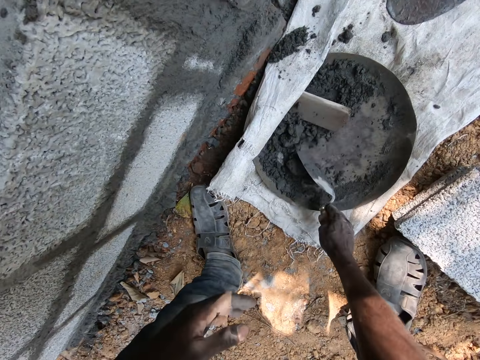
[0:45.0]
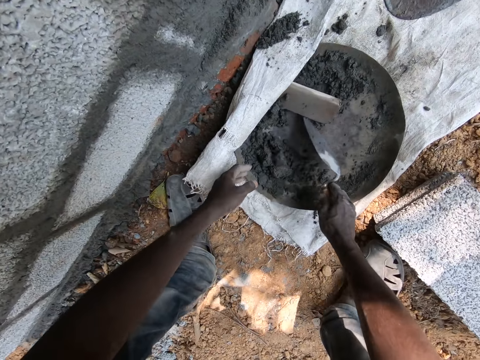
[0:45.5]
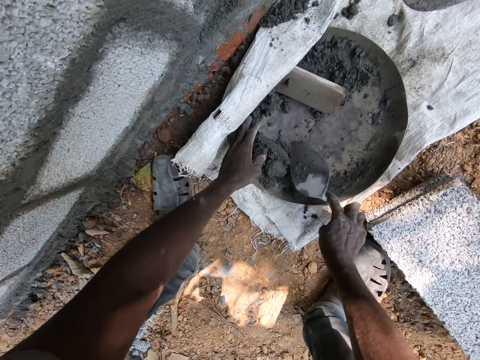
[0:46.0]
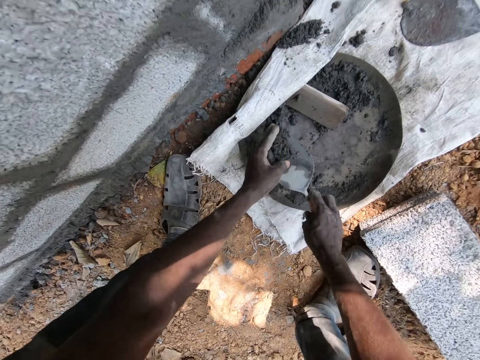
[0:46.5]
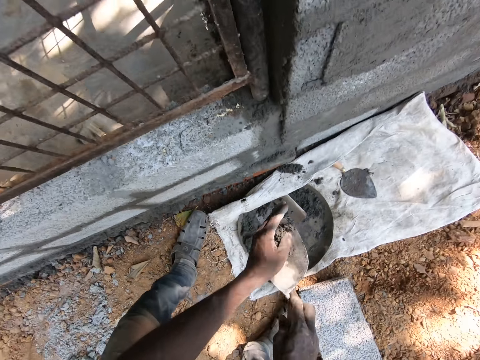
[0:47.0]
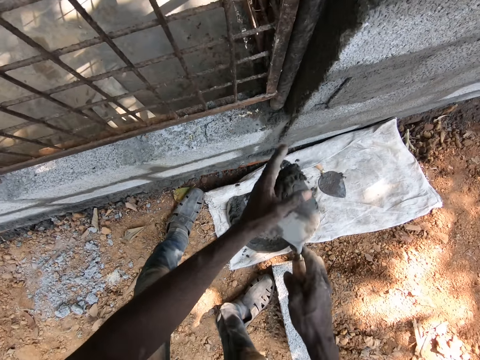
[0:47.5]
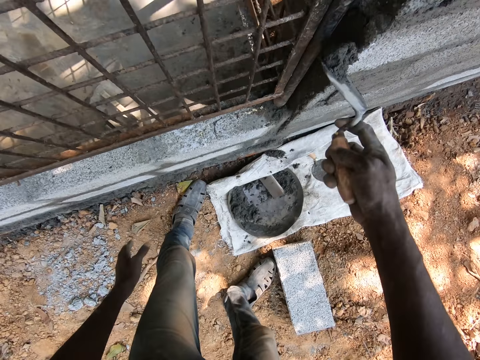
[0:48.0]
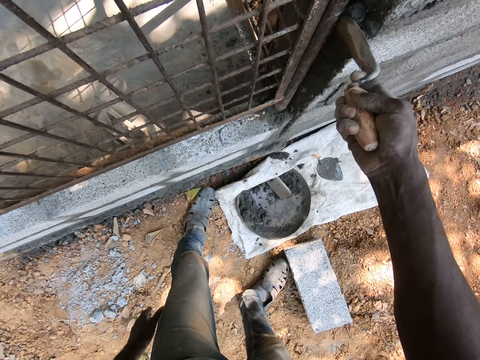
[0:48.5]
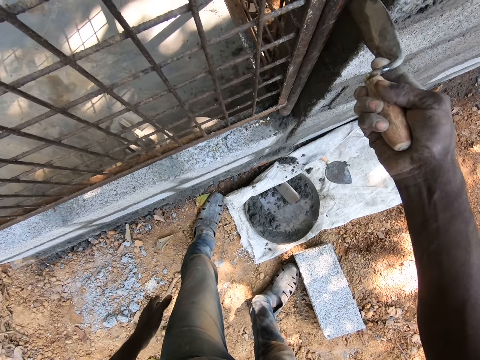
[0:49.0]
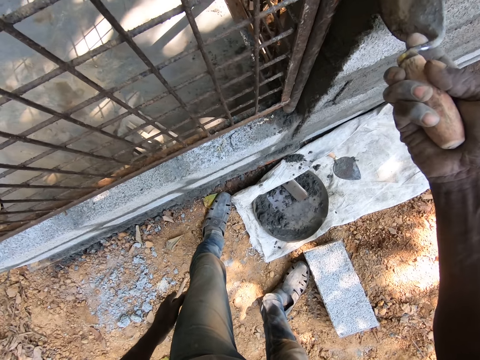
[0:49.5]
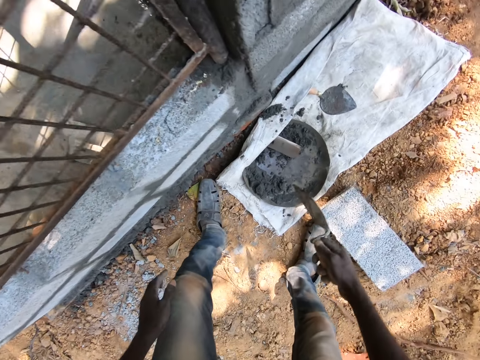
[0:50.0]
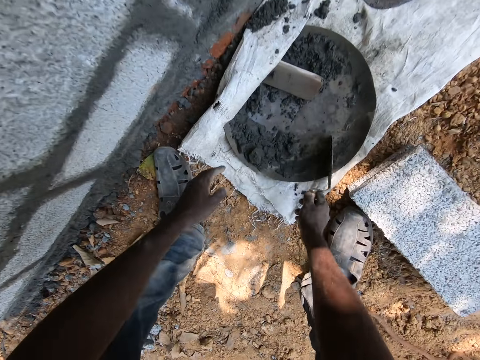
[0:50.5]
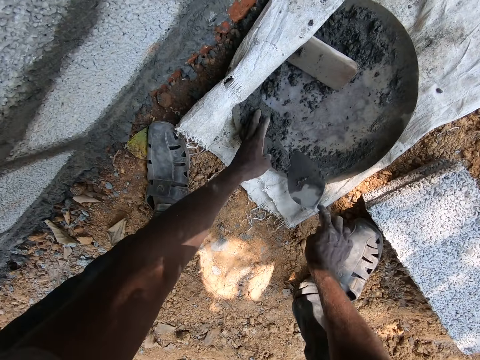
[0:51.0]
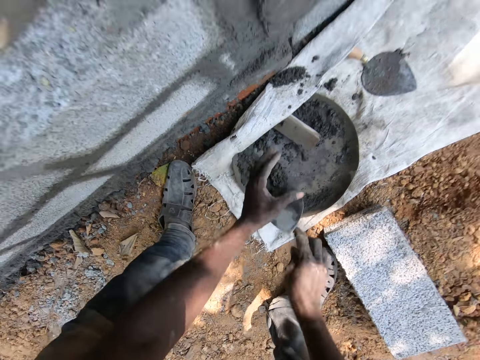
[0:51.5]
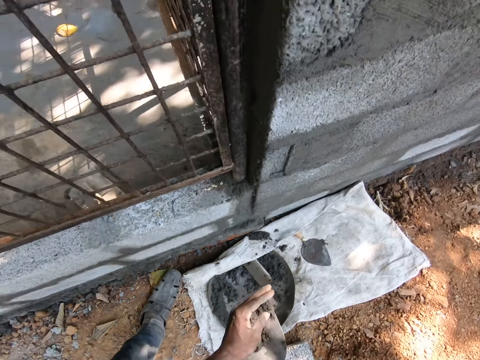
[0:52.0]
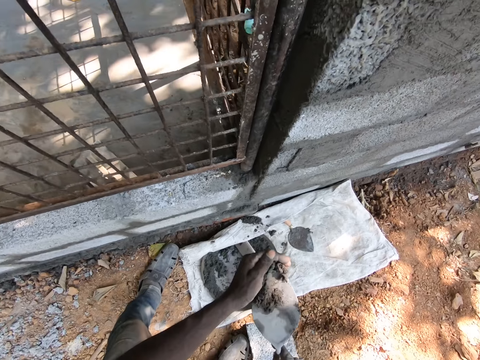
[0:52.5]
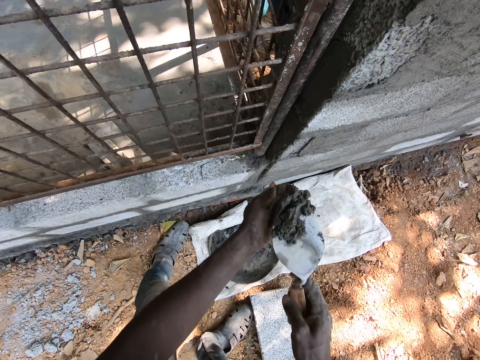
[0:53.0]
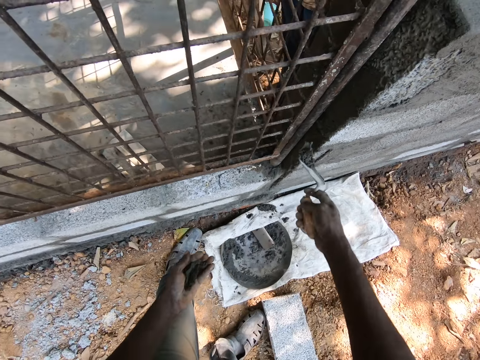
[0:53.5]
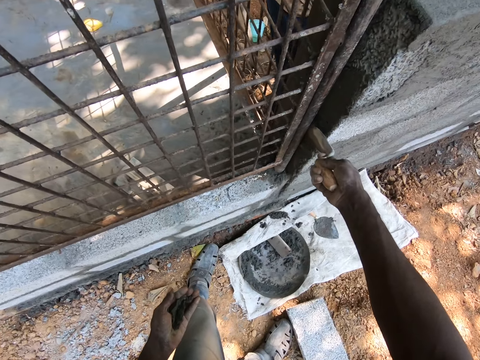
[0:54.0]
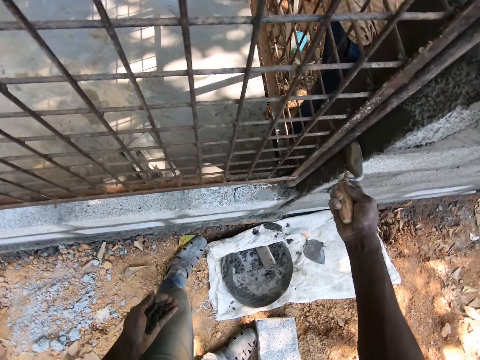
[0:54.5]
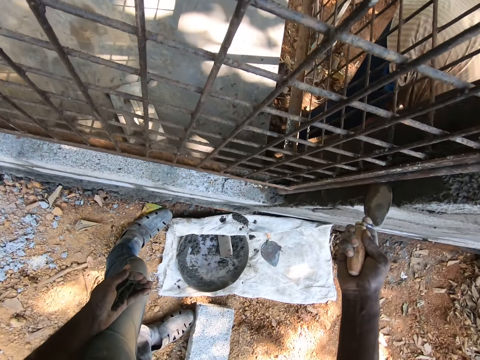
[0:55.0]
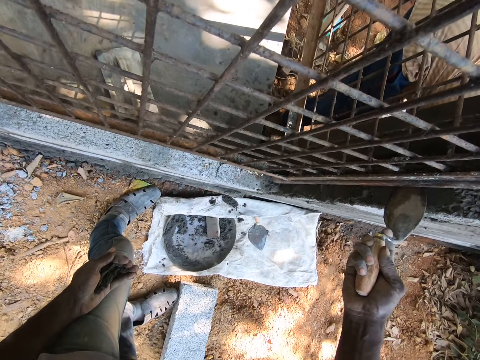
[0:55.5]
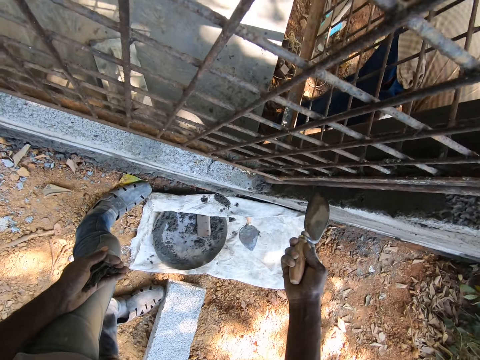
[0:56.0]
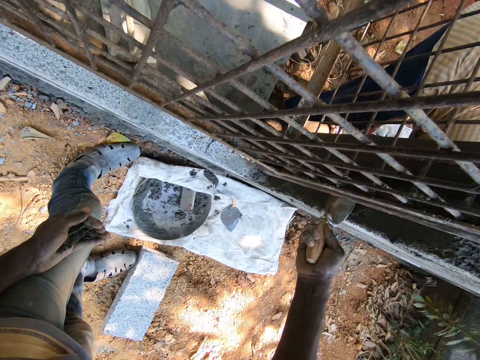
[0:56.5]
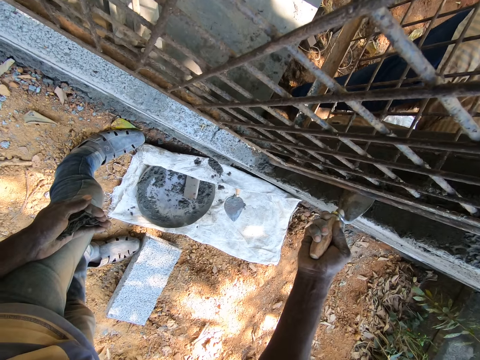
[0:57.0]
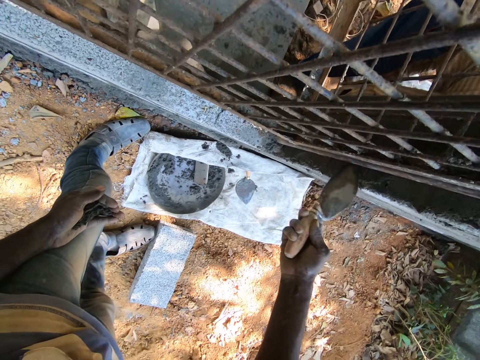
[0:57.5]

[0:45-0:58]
The camera wearer scrapes the cement mortar in the headpan on the sack on the ground with the trowel in his right hand. He takes the cement mortar from the headpan on the sack on the ground with his left hand and the trowel in his right hand. He holds the cement. He spreads the cement mortar on the wall with the trowel in his right hand. He scrapes the cement mortar in the headpan on the sack on the ground with the trowel in his right hand. He holds the cement. He takes the cement mortar from the headpan on the sack on the ground with his left hand and the trowel in his right hand. He spreads the cement mortar on the wall with the trowel in his right hand.

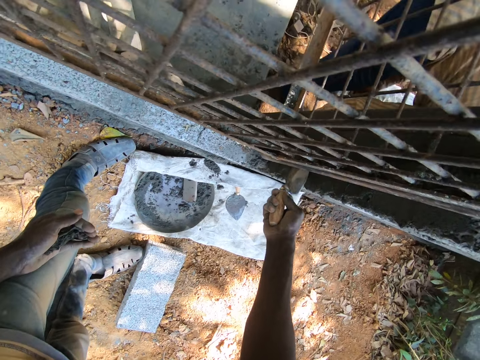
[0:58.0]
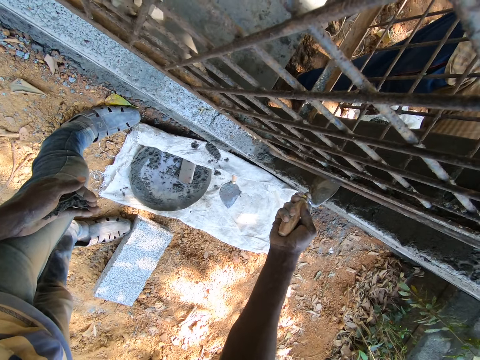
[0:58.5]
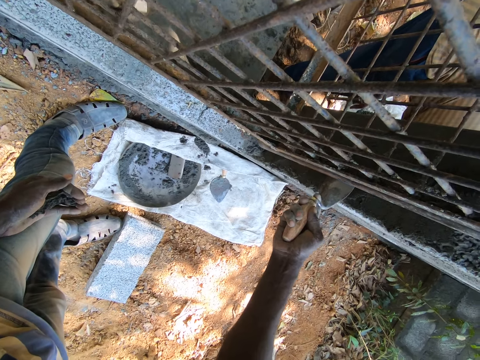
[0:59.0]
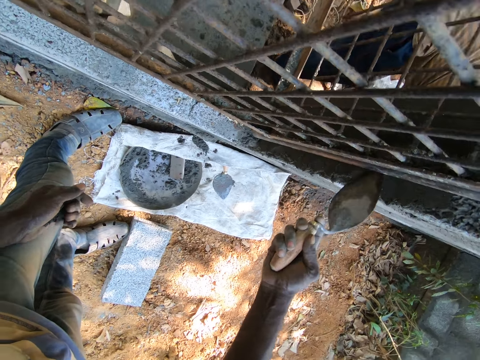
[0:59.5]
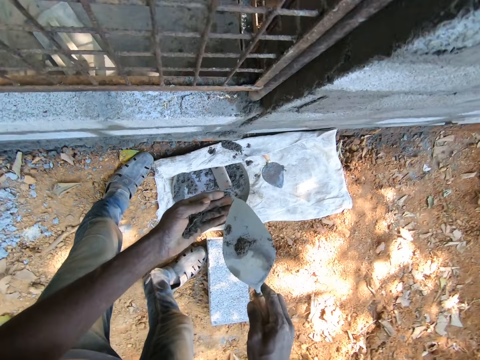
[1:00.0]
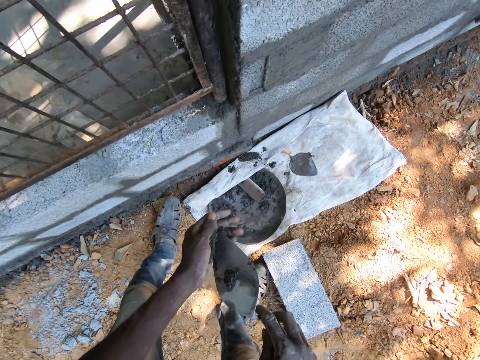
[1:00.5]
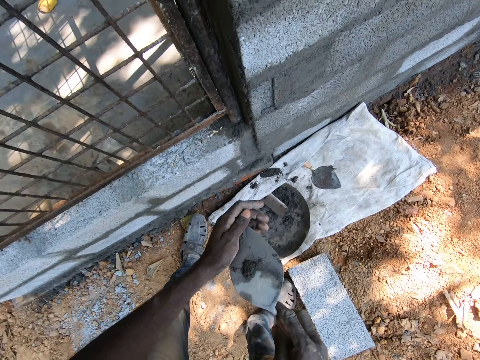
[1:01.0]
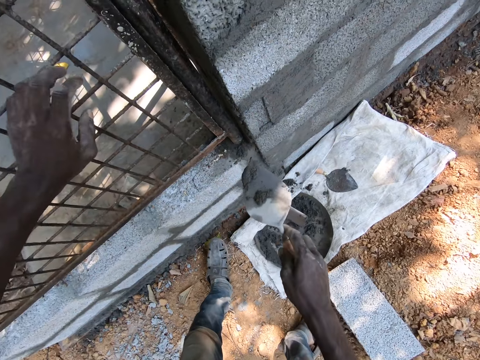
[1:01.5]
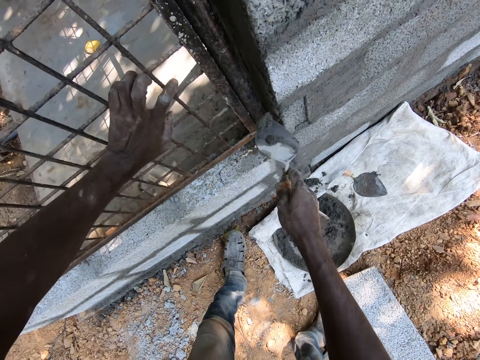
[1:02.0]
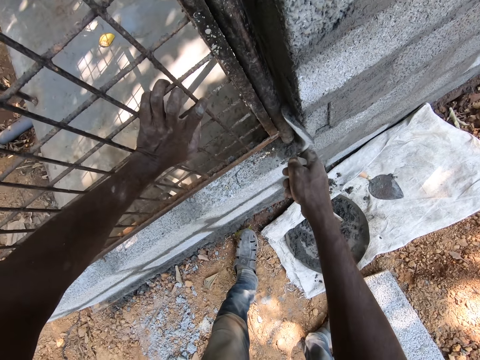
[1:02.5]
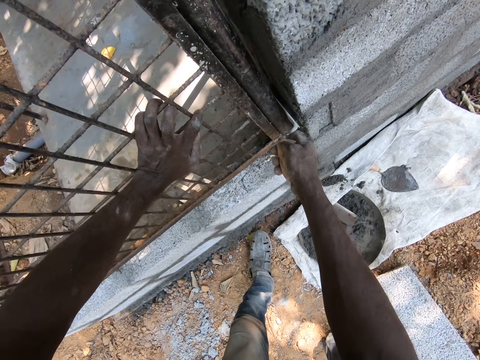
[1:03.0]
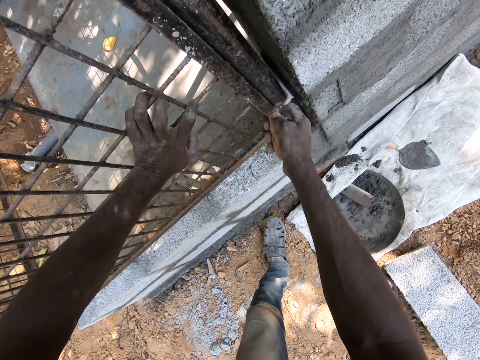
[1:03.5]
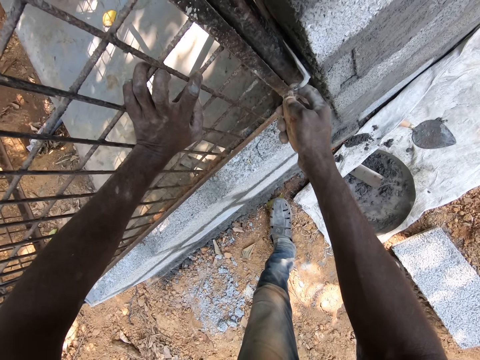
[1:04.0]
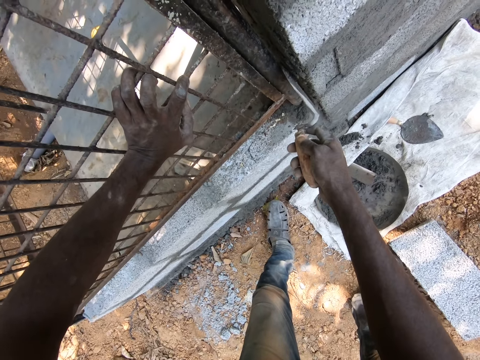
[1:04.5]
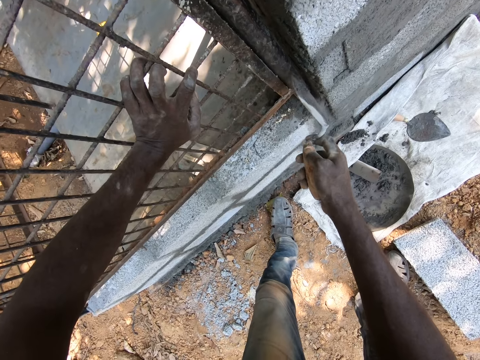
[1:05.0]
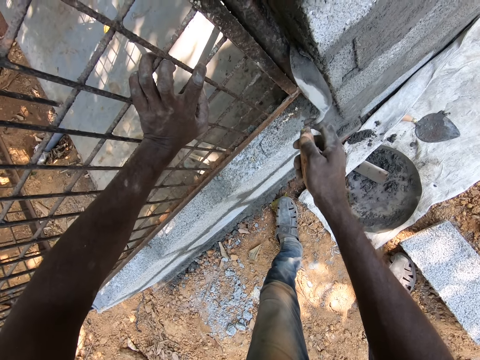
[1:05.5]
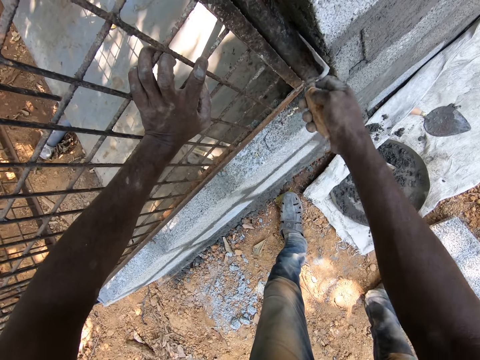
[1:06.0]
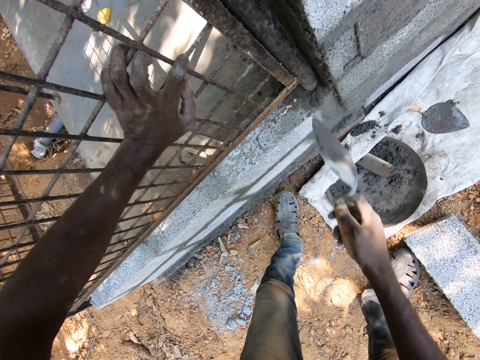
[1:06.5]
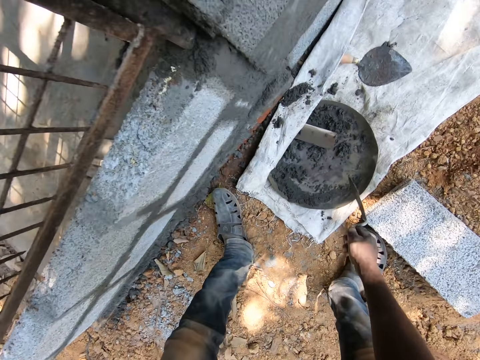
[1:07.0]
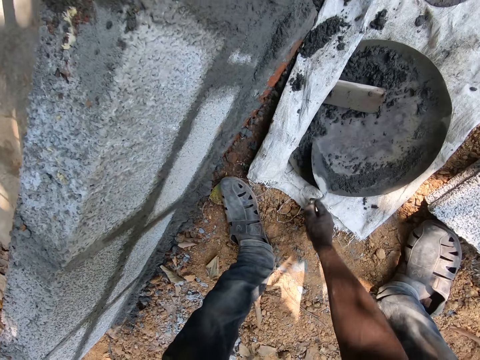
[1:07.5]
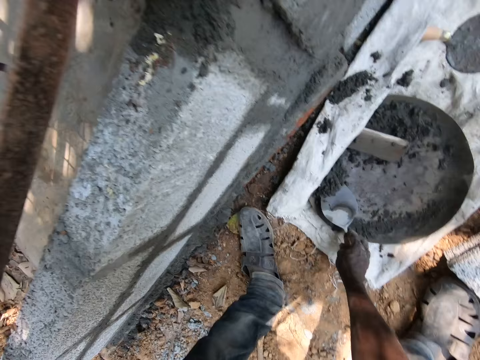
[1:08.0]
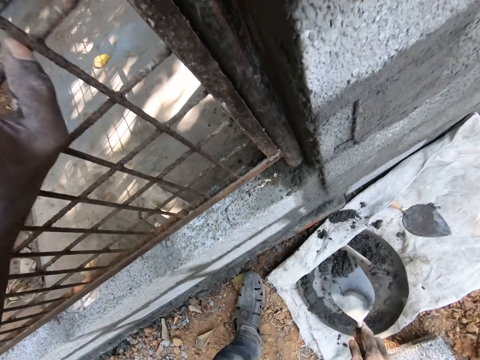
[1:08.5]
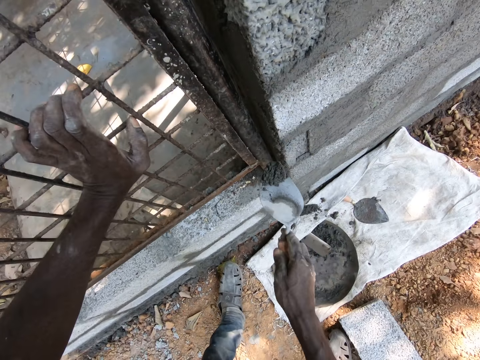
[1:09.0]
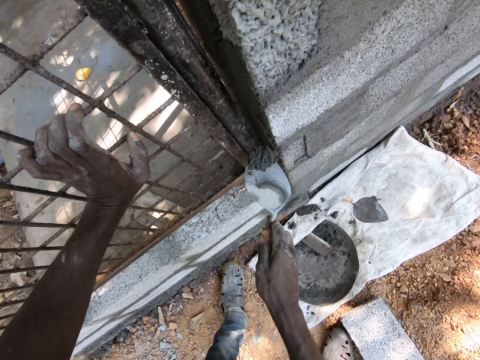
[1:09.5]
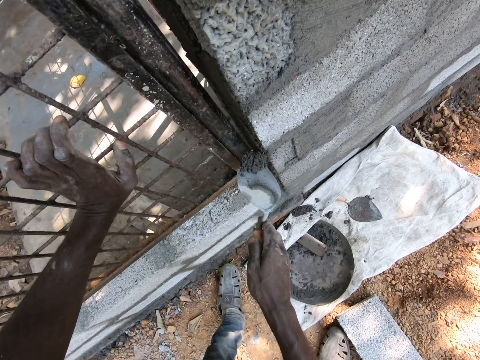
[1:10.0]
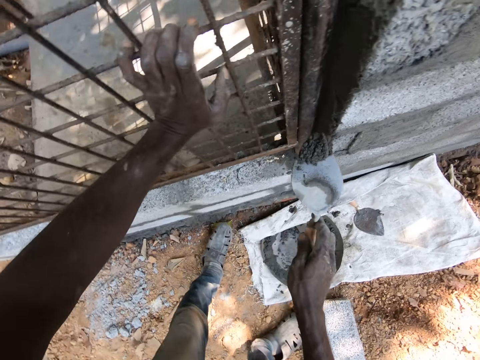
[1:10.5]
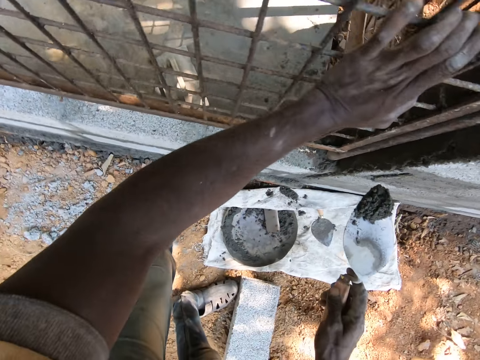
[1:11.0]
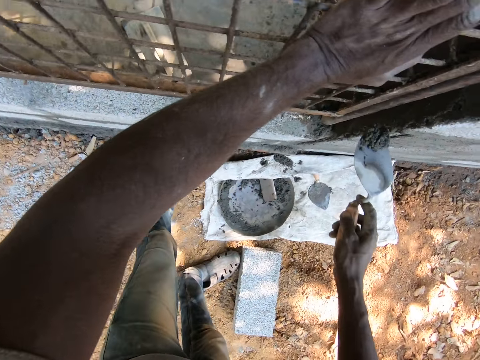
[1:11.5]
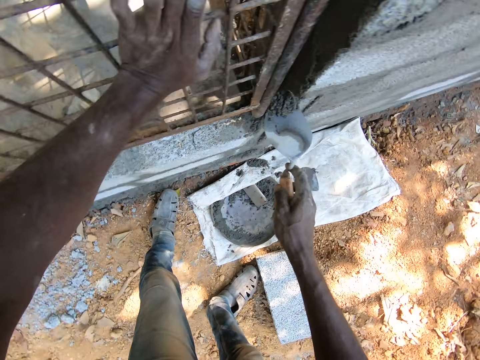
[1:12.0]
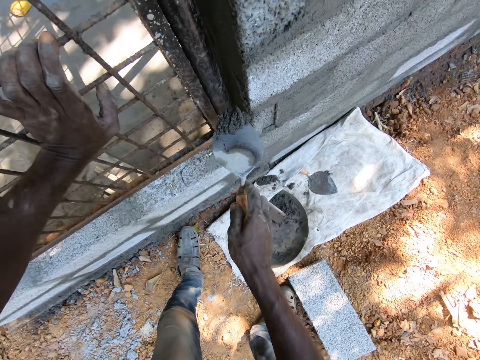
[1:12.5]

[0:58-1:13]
The camera wearer scoops the cement mortar in his left hand with the trowel with his right hand. He places his left hand on the mesh gate of the wall. He spreads the cement mortar on the wall with the trowel in his right hand. He scrapes the cement mortar in the headpan on the sack on the ground with the trowel in his right hand. He takes the cement mortar from the headpan on the sack on the ground with his left hand and the trowel in his right hand. He interacts with the man. He looks around the compound. He spreads the cement mortar on the wall with the trowel in his right hand.
